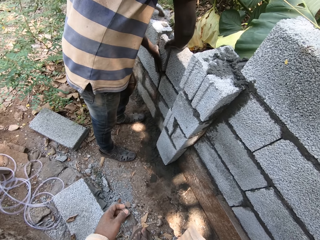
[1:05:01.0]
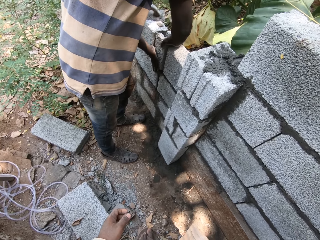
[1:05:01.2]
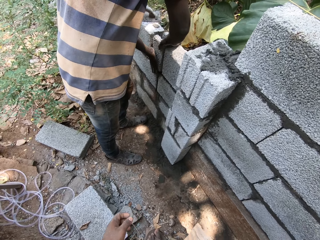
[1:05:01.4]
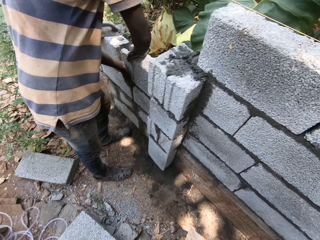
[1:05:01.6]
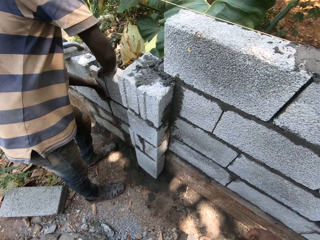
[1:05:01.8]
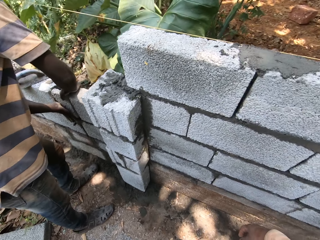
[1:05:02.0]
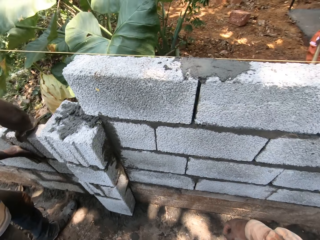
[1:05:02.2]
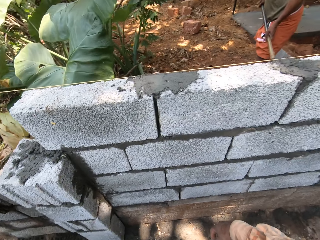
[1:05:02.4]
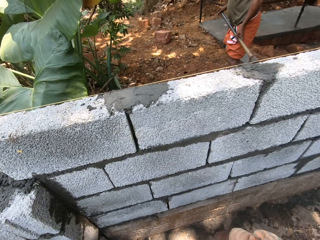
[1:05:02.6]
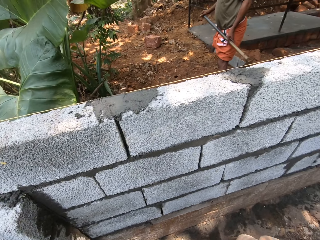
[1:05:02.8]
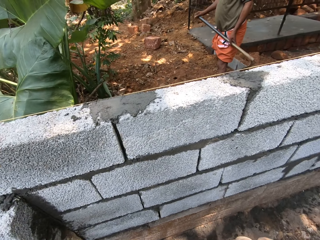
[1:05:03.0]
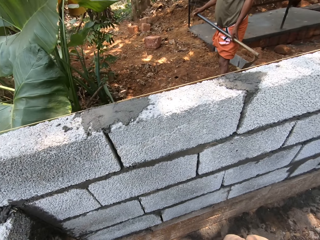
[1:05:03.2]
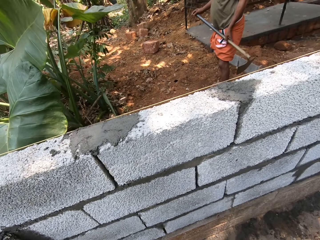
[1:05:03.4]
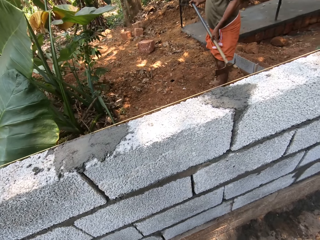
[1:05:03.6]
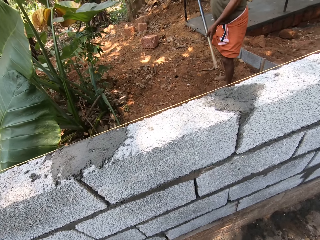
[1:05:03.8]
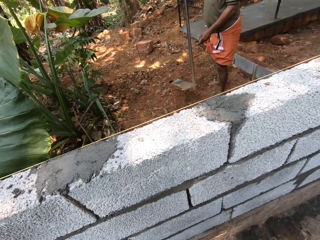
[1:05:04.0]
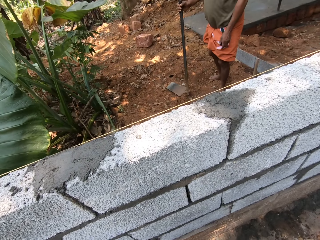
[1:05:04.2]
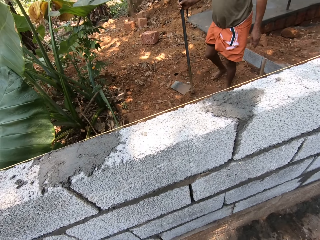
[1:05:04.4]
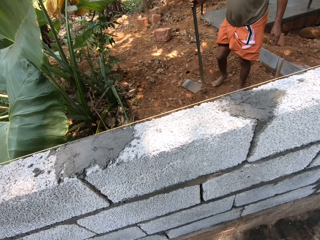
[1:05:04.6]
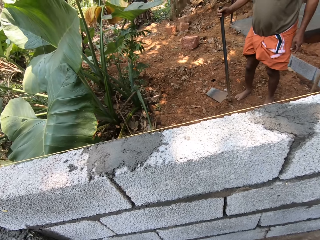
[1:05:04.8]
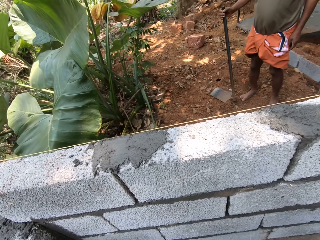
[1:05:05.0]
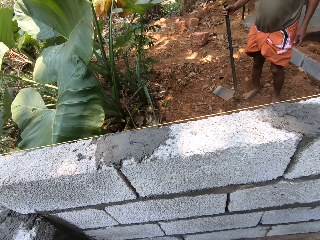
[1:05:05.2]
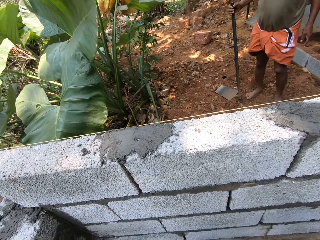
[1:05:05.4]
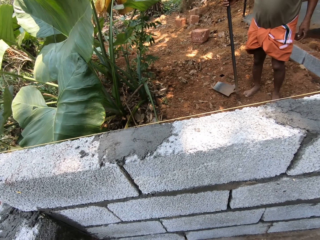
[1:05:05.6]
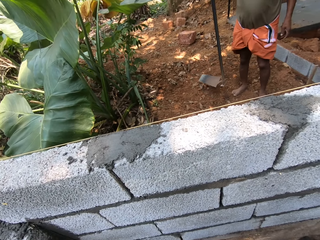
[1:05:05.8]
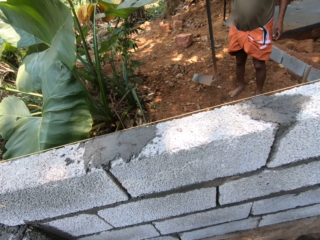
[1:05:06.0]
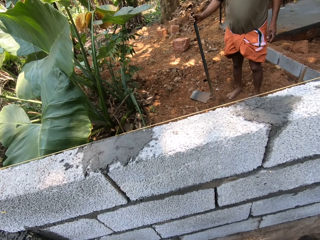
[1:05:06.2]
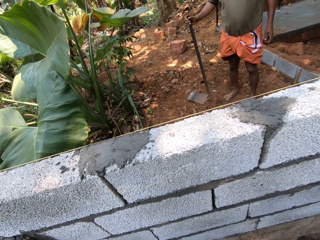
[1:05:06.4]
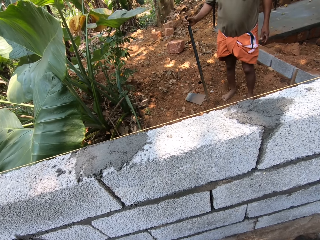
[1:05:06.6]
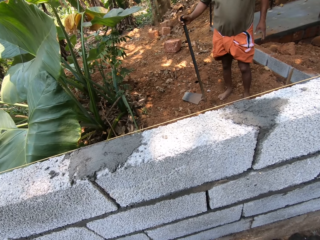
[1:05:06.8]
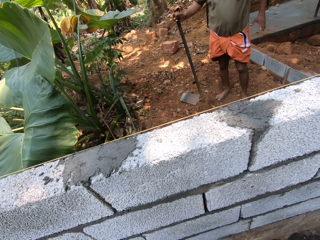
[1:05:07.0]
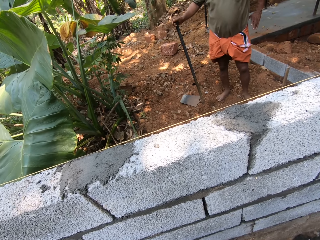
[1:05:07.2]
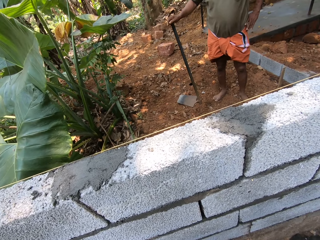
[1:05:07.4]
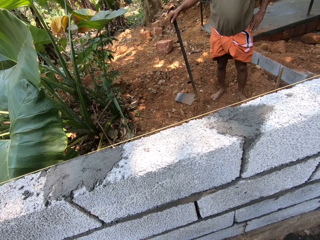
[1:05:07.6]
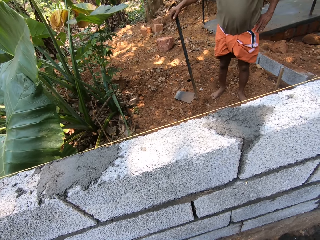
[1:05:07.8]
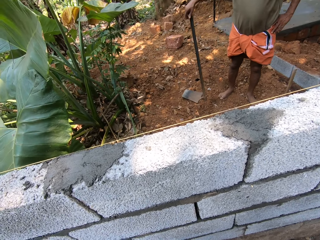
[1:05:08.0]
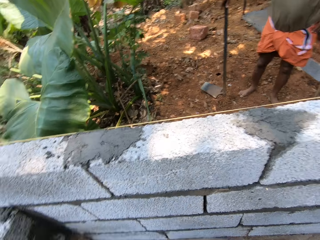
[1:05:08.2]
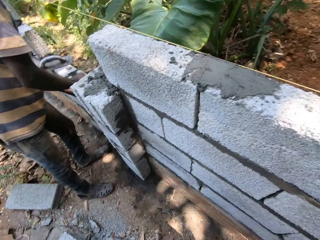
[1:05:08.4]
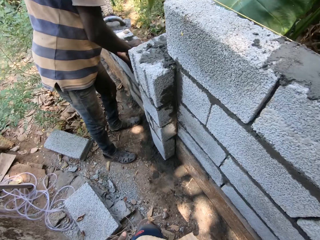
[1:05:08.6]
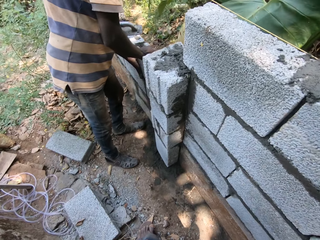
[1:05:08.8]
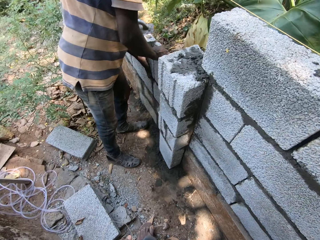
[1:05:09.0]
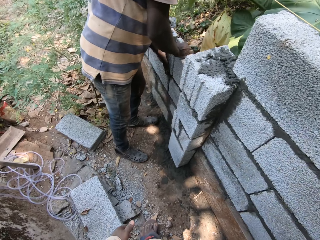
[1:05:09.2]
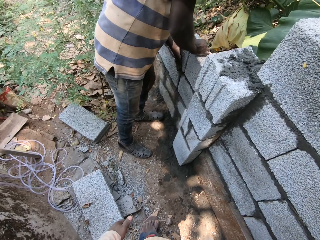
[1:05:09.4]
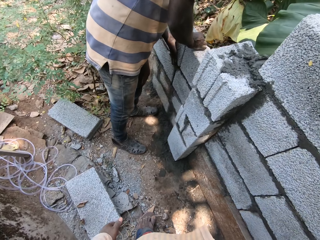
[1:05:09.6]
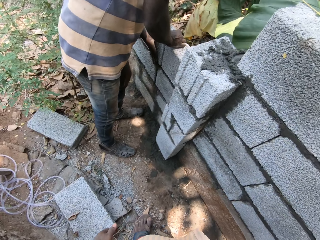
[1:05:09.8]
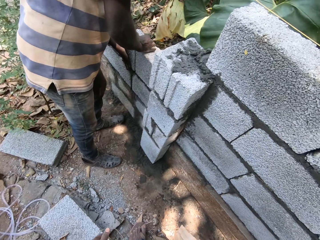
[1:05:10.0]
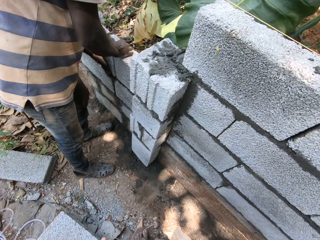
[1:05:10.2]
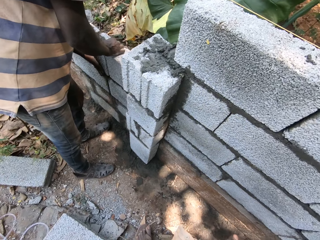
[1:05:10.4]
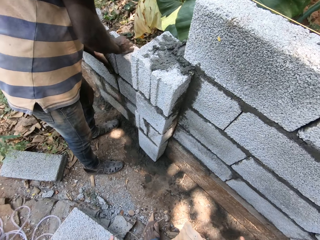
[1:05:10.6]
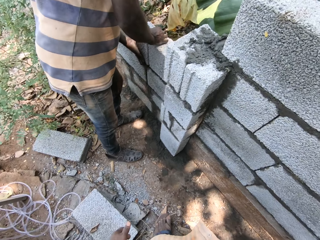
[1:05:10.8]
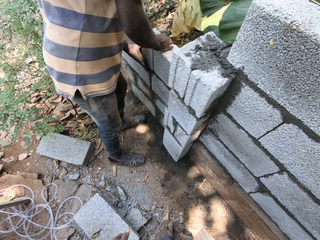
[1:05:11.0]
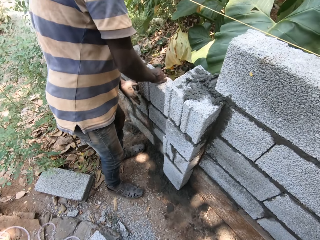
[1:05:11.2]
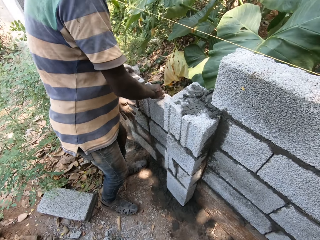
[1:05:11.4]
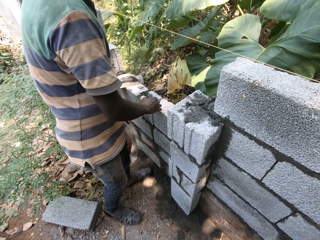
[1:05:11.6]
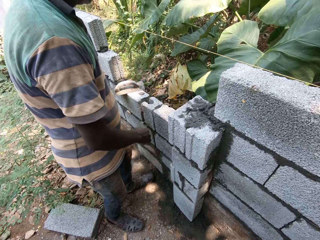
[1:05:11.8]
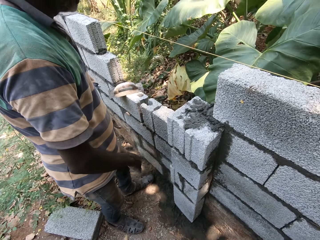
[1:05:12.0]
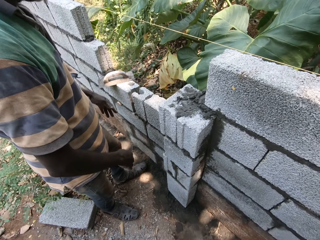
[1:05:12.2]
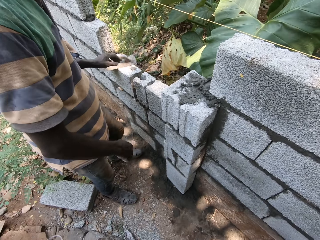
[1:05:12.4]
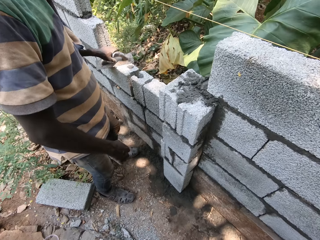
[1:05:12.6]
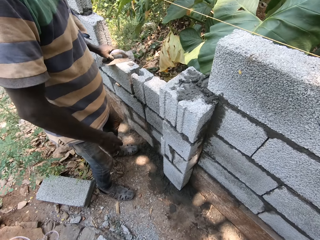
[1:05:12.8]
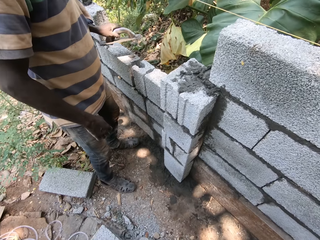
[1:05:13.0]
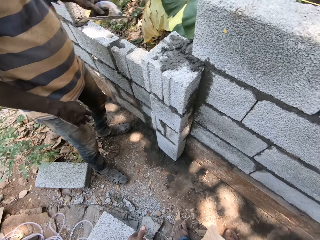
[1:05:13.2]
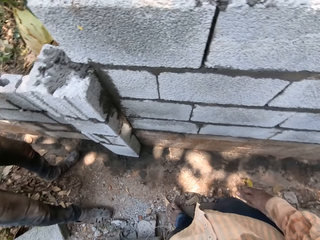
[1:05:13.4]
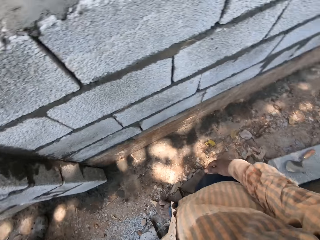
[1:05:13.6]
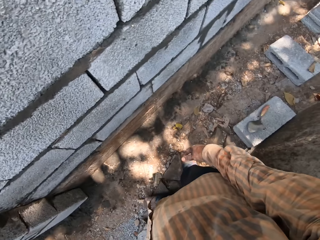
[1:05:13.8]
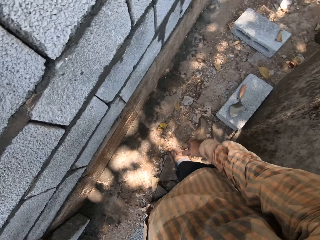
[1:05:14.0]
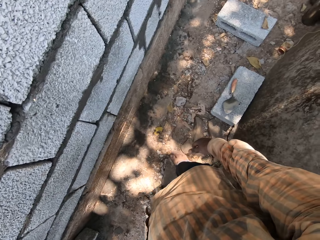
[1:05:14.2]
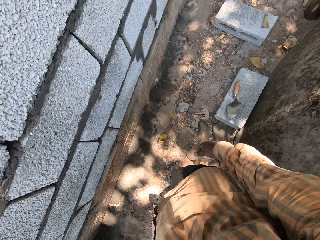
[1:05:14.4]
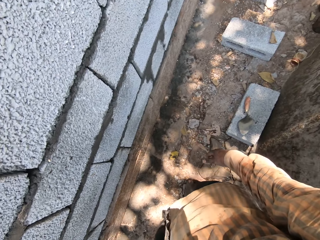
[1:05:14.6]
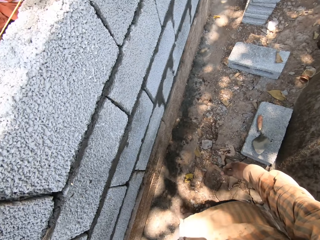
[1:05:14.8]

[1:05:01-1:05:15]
The man holds the hoe with his hands. He places the hoe on the ground with his right hand, hits the hoe on the ground with his right hand. He holds on the waist. The camera wearer looks around. Another man aligns concrete blocks. The other man picks up a wooden float from the fence with his left hand.

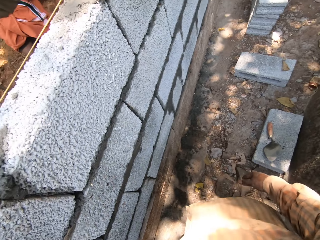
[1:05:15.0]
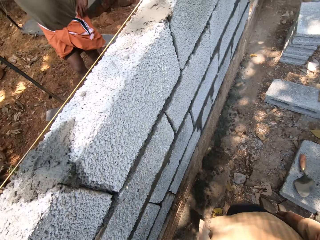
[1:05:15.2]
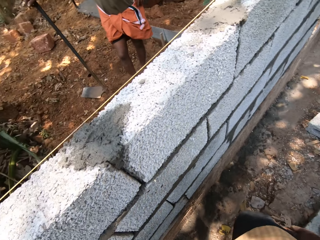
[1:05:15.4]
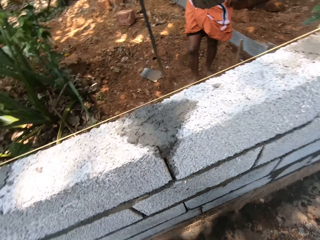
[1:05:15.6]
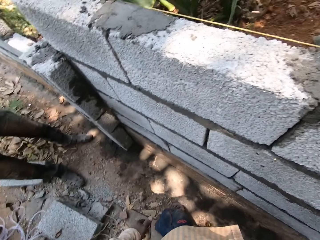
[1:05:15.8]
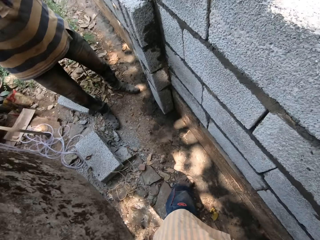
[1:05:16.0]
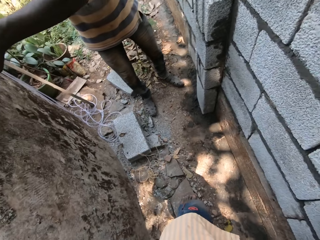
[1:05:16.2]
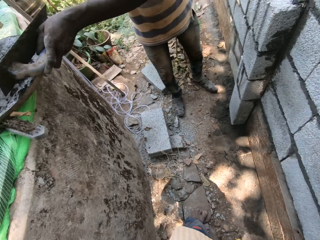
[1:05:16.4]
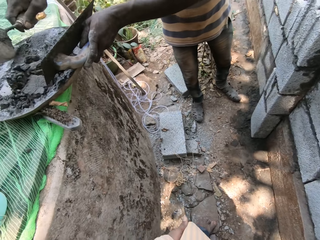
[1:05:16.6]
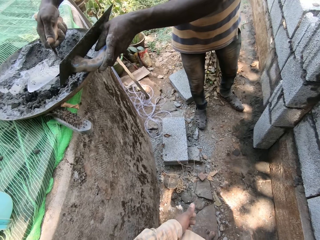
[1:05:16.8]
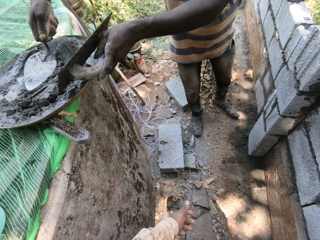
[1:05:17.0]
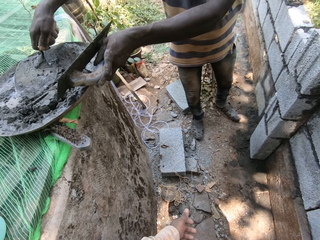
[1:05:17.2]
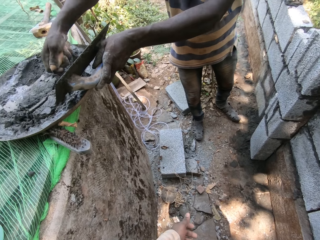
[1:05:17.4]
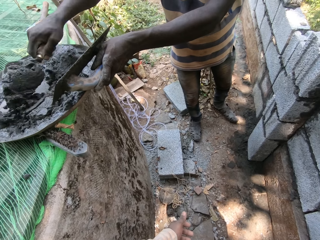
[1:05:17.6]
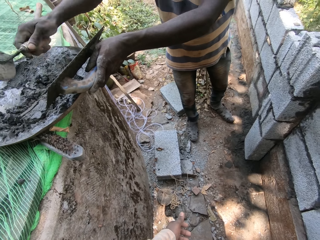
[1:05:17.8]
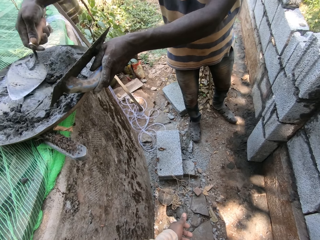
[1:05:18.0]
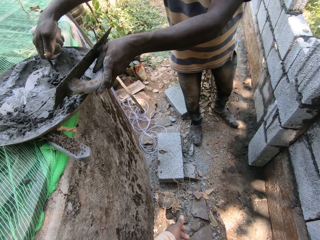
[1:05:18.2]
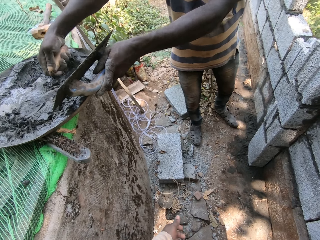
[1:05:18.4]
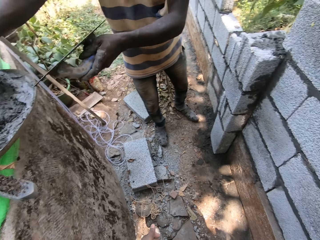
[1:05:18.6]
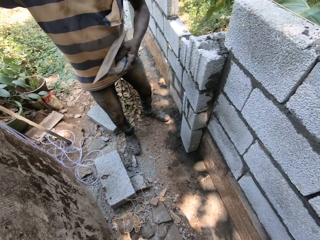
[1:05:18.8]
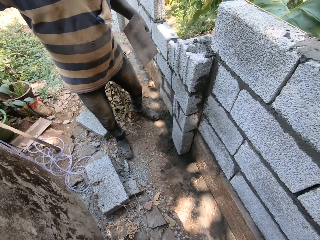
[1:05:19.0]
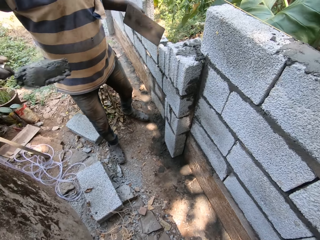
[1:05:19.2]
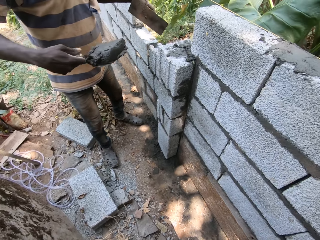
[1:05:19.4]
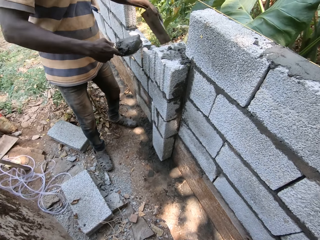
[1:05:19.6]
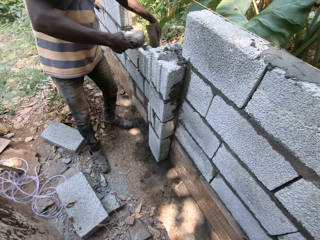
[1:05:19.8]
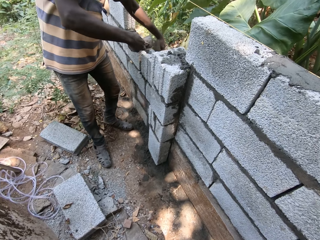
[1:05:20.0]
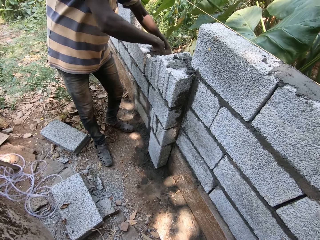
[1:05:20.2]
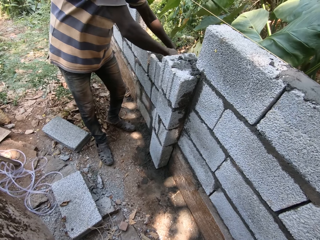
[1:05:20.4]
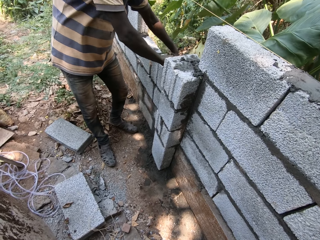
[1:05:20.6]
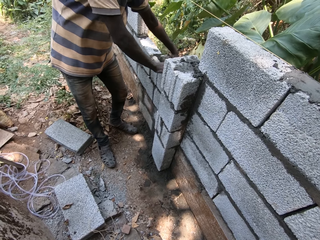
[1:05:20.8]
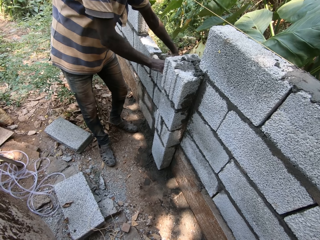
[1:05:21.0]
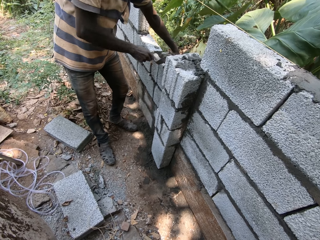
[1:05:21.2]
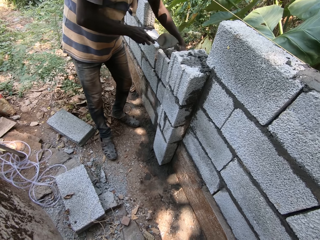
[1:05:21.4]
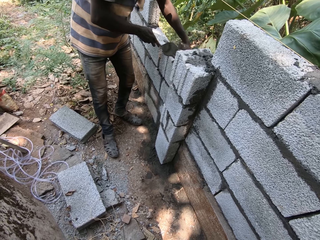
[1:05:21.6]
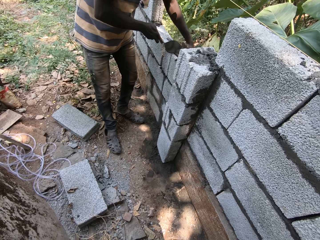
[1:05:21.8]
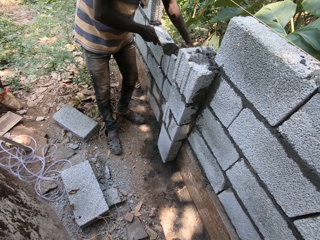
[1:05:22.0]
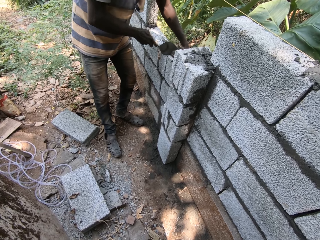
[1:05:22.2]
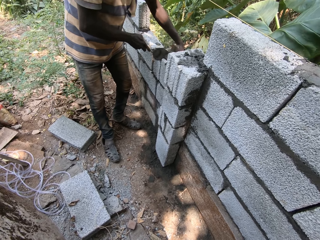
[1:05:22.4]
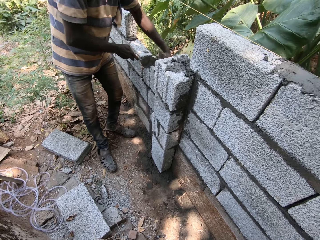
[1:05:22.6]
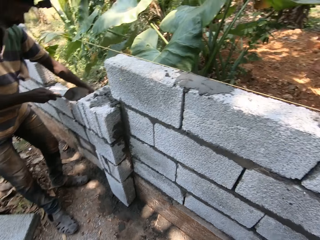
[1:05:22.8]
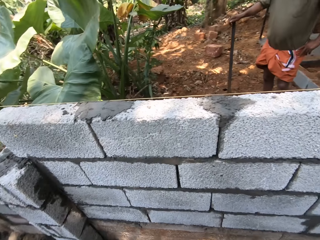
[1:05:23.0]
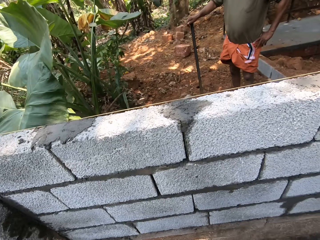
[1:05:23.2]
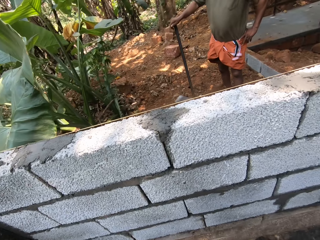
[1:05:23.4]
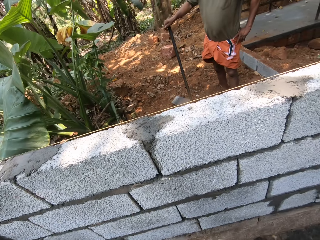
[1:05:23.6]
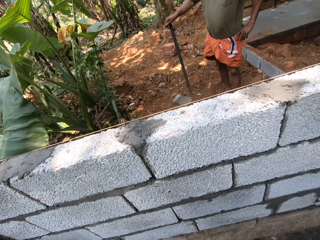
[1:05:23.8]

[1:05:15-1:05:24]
The camera wearer looks around. A man holds a head pan on a covered pit with his left hand. He turns mortar in the head pan on the covered pit with a hand trowel in his right hand. The camera wearer talks to the man. The man scoops the mortar from the head pan on the covered pit with the hand trowel in his right hand. The camera wearer spreads the mortar on the brick on the fence with the hand trowel in his right hand. The man puts the mortar between the concrete blocks.
